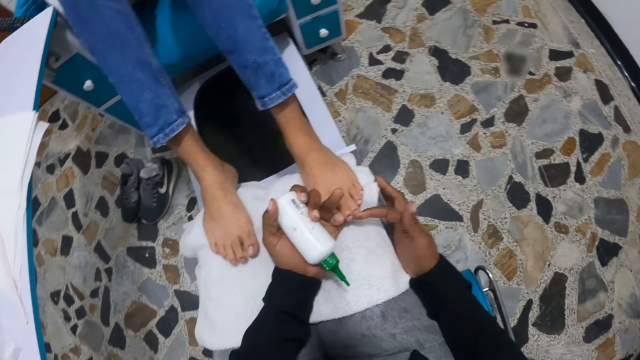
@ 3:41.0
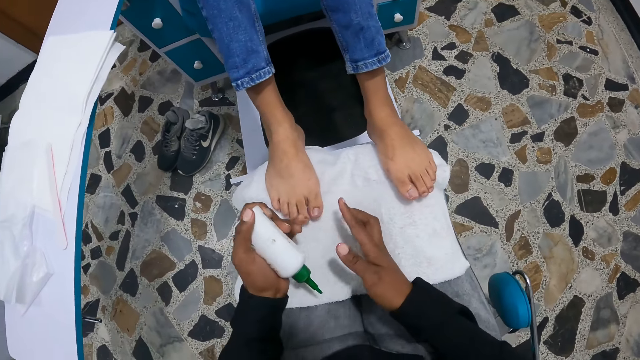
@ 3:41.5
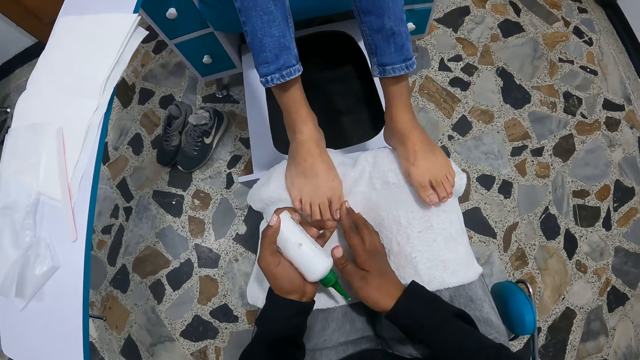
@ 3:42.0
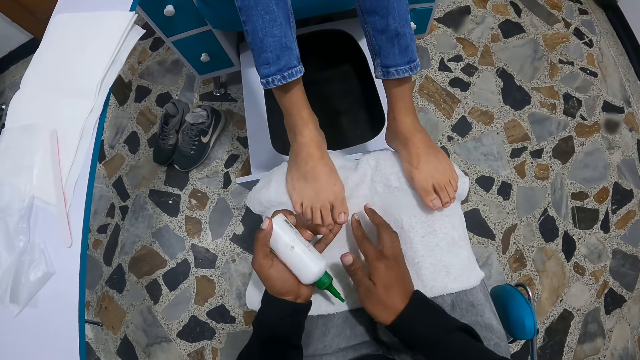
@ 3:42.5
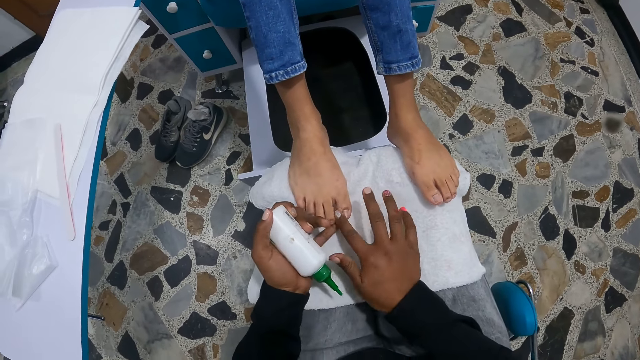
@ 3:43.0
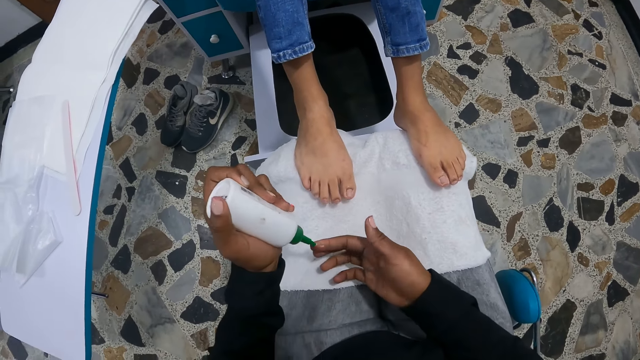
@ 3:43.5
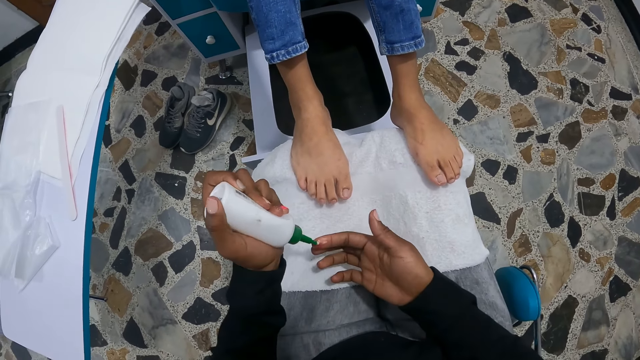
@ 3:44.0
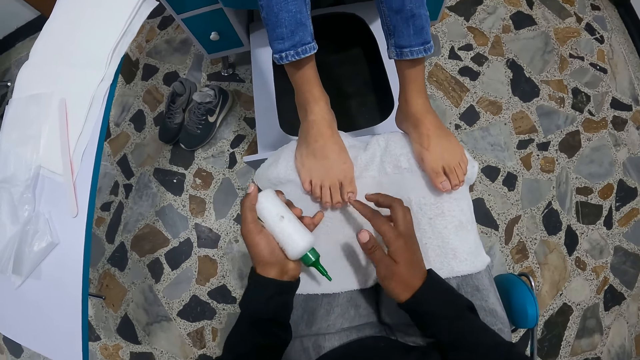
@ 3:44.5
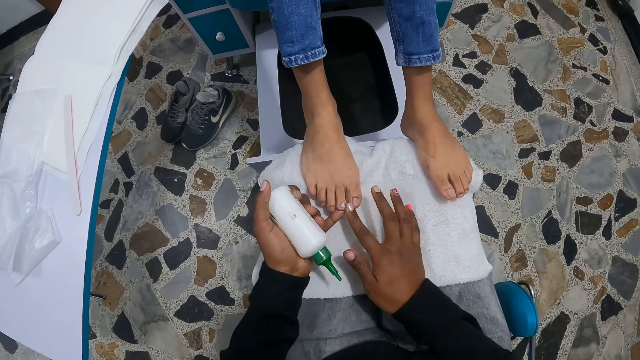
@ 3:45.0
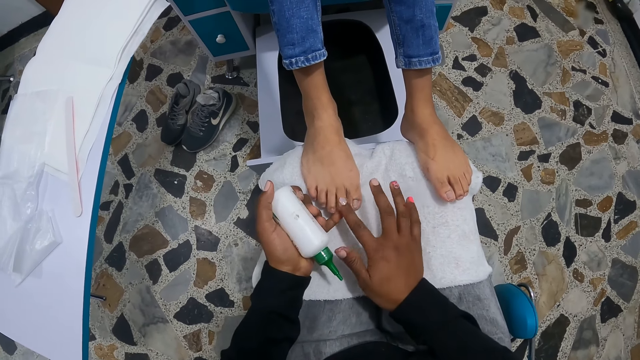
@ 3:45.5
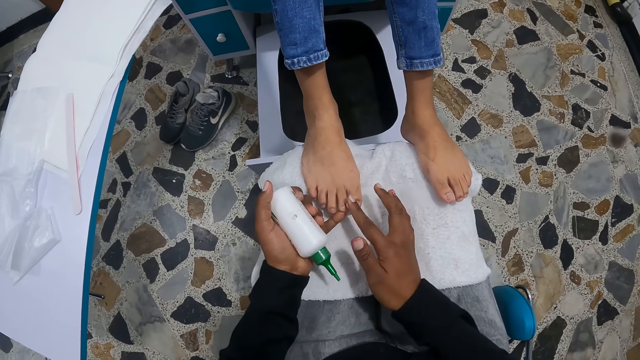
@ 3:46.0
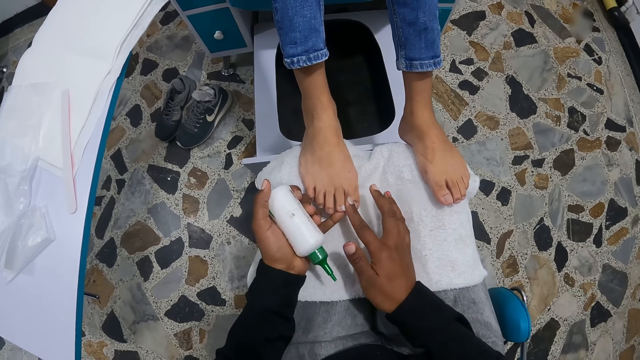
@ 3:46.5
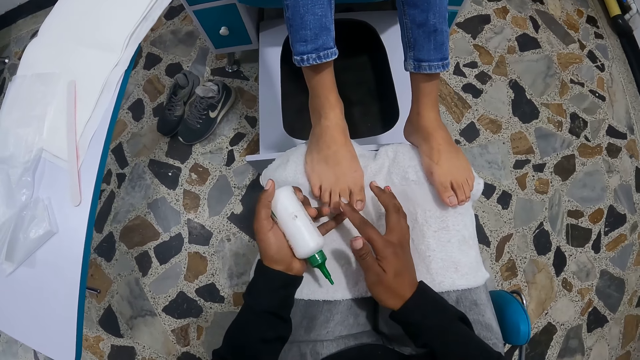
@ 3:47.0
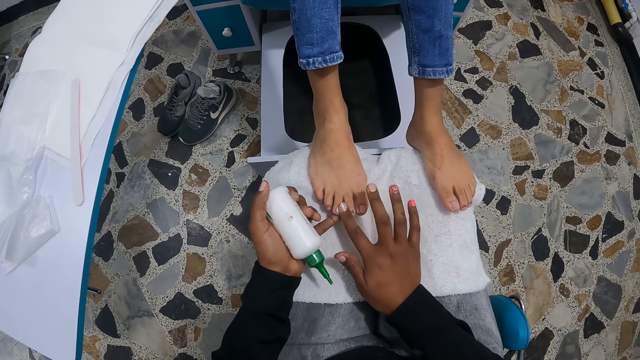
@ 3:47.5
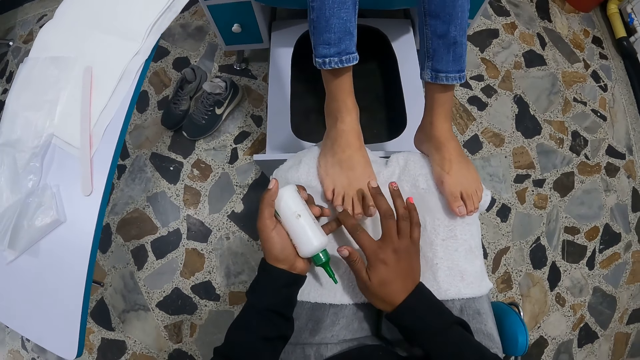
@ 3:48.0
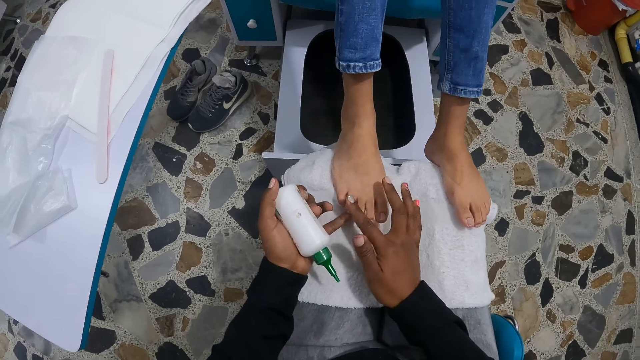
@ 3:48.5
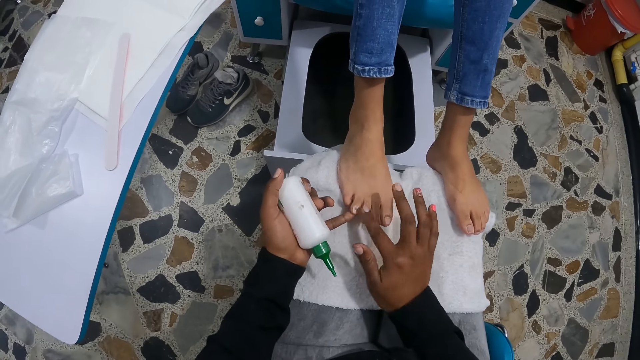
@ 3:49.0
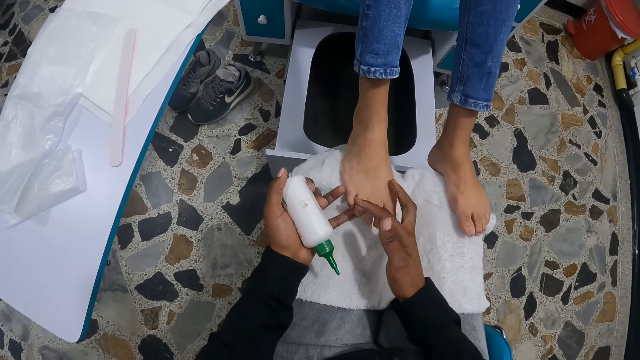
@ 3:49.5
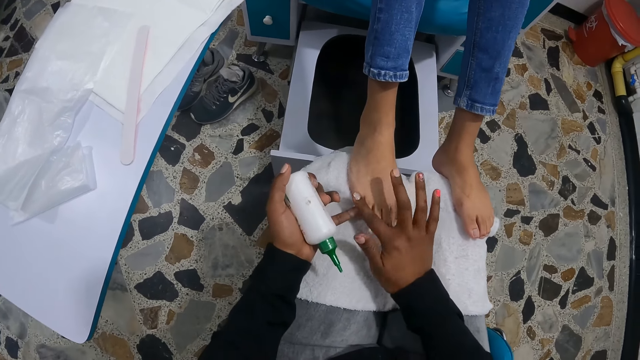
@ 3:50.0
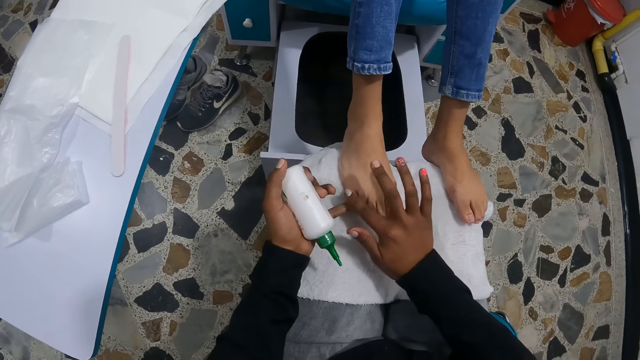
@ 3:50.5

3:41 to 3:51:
The camera wearer squeezes some lotion on her right hand from the bottle of cuticle lotion in her left hand. She smears the cream on the index finger. She holds the bottle. She applies the cuticle lotion on the toe nails of a woman with her right hand.

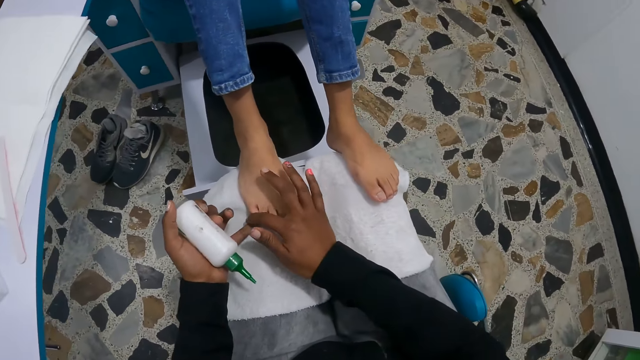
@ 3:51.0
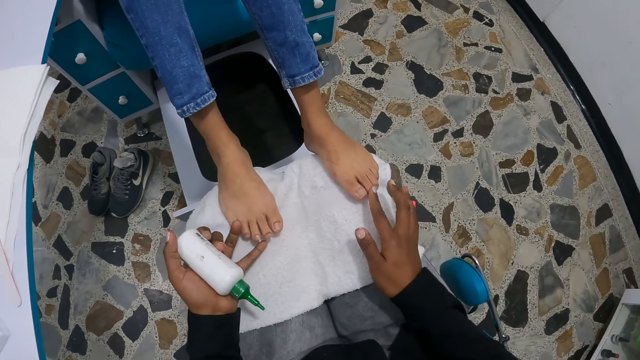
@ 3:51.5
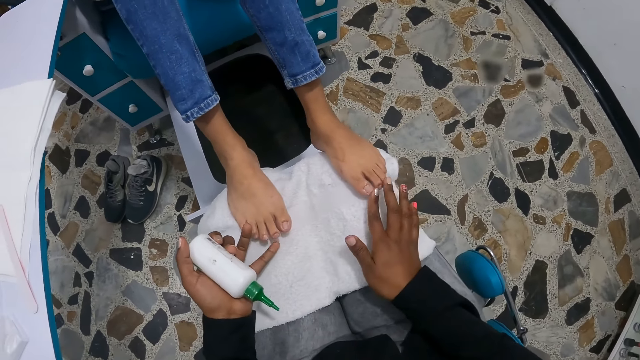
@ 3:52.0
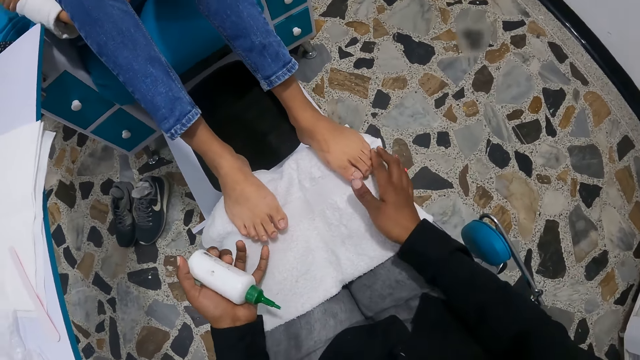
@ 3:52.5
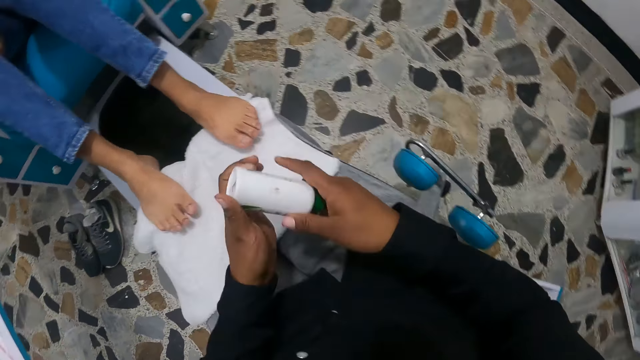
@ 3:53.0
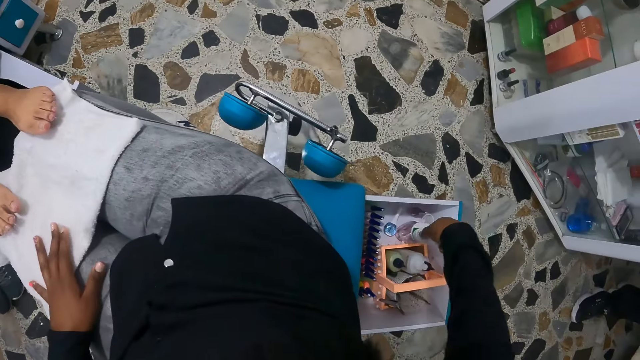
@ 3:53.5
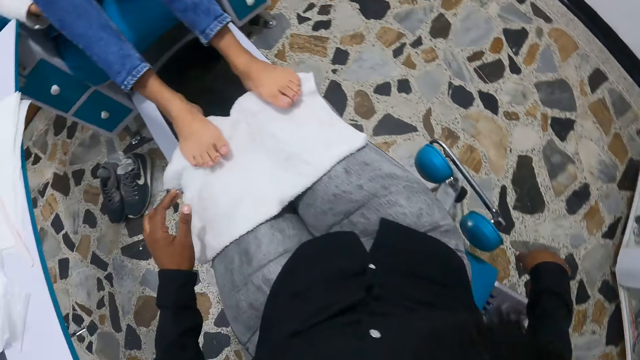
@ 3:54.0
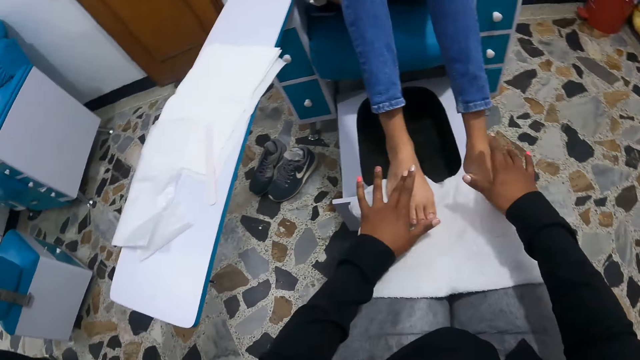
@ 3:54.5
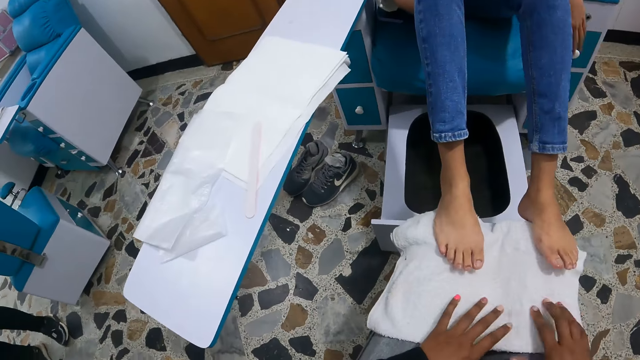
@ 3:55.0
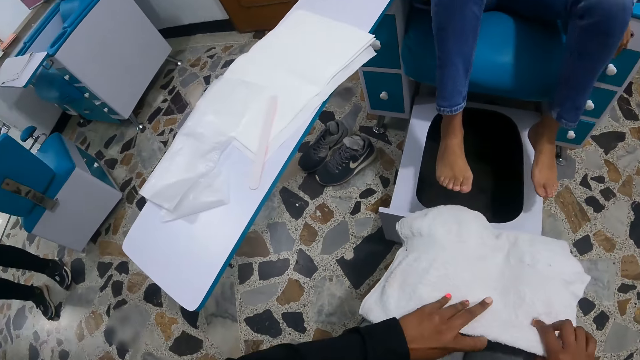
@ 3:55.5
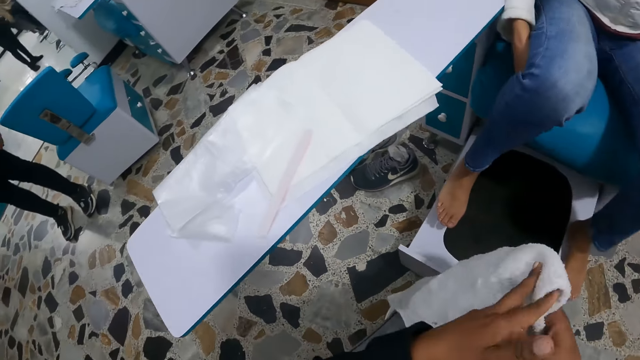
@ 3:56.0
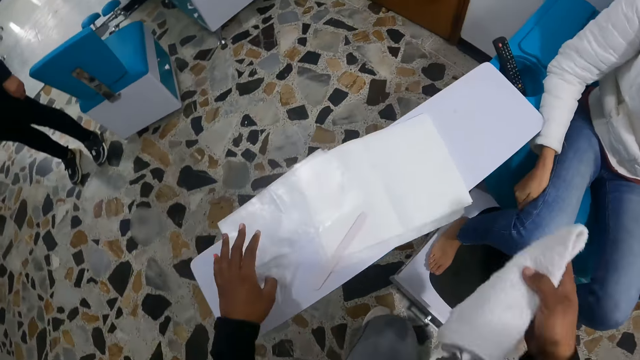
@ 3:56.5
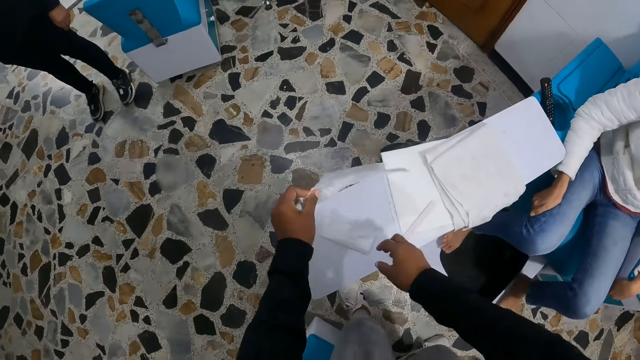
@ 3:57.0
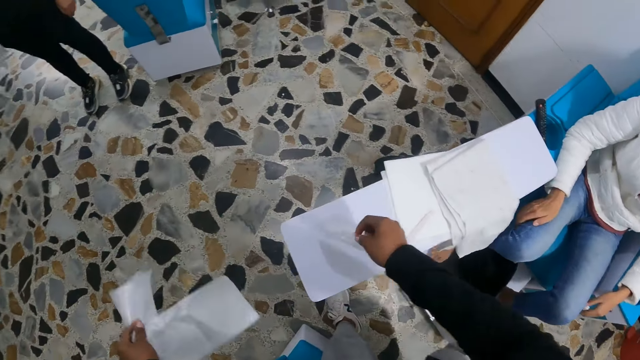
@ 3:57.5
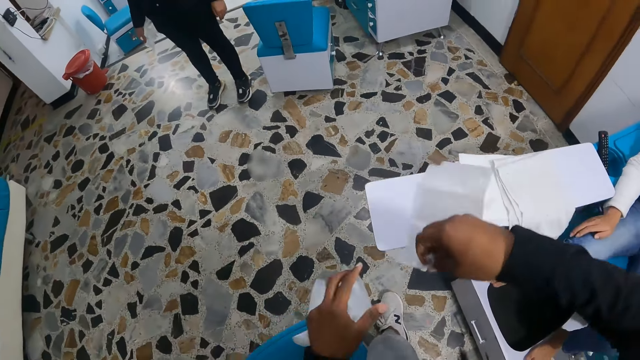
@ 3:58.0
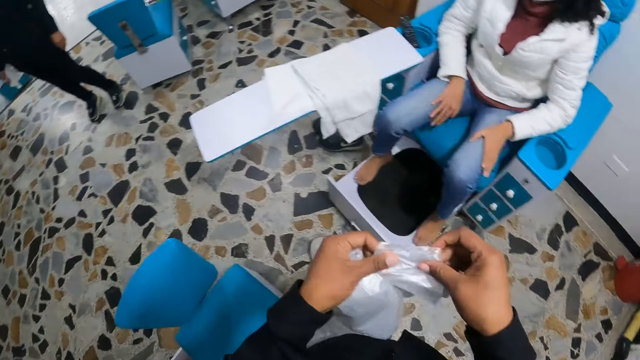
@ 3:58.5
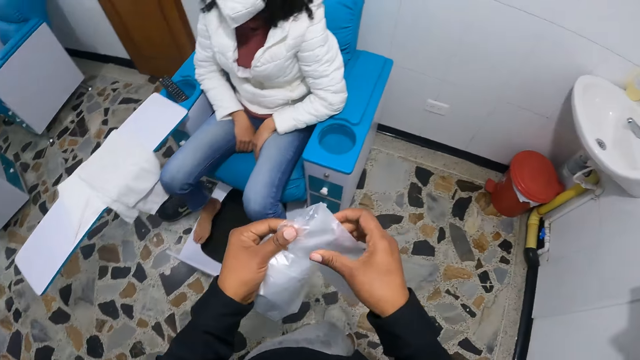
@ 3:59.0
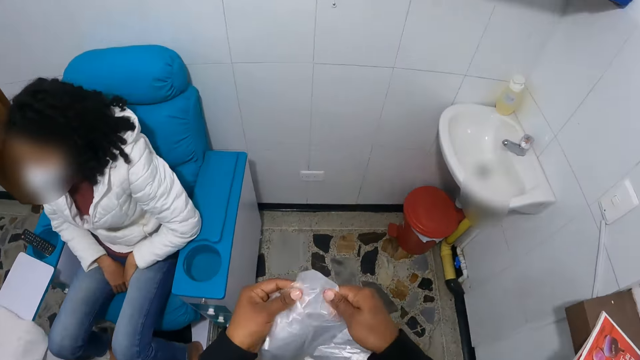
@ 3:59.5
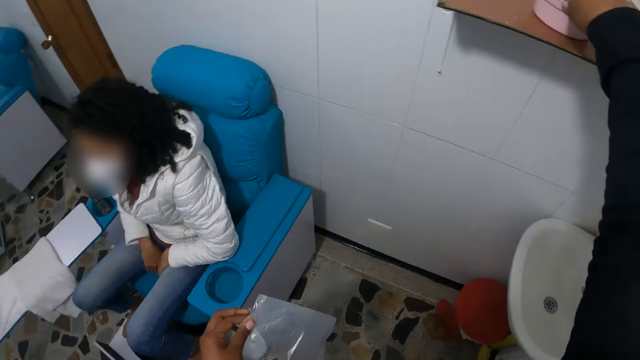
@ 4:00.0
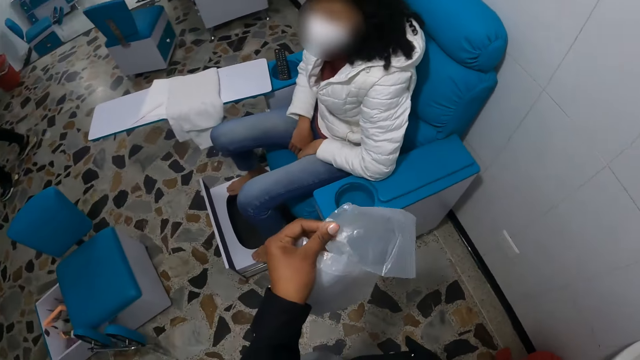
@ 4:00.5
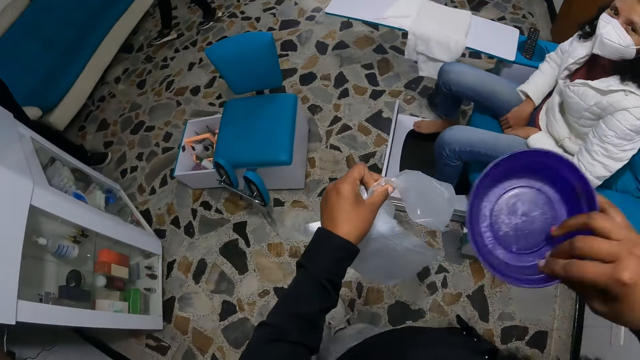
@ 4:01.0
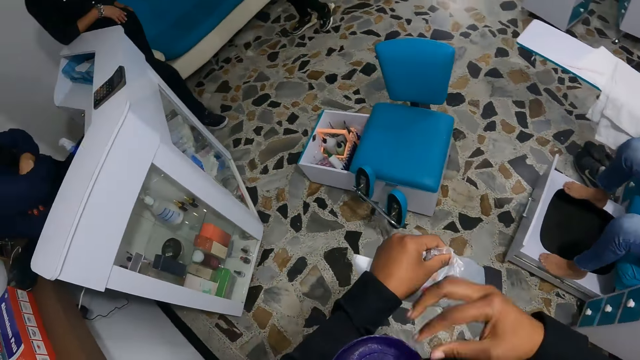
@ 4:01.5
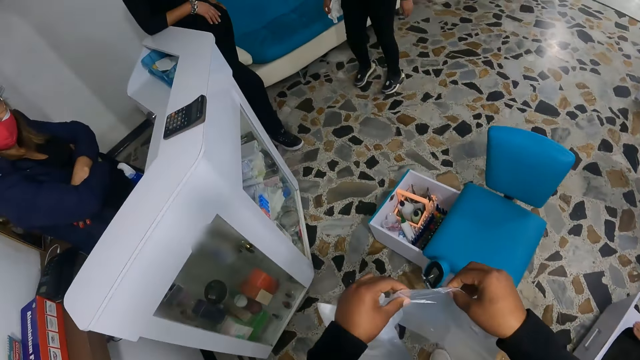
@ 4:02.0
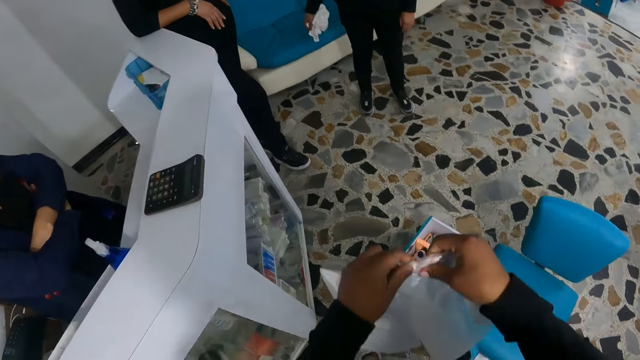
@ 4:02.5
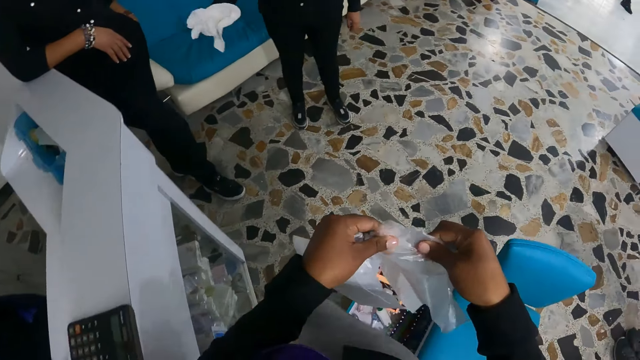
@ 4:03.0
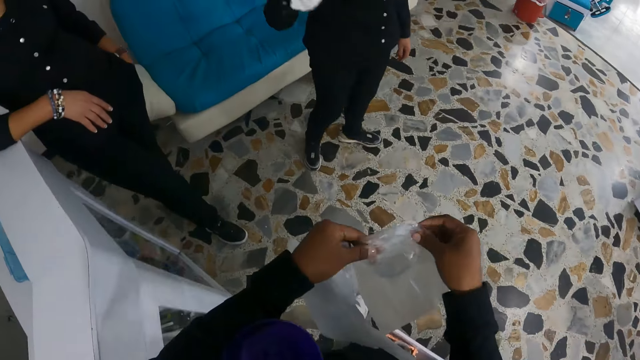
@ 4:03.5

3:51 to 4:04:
The camera wearer drops the bottle of cuticle lotion into the drawer of the low chair with her right hand. She taps the feet of a woman with both hands. She folds the towel on the lap and arranges the white towel with both hands. The woman drops her feet on the drawer of the pedicure chair. The camera wearer drops the white towel on the arm rest of the pedicure chair with her right hand. She picks up a poly bag or polythene bag from the arm rest of the pedicure chair with her left hand. She picks up another poly bag from the arm rest of the pedicure chair with her right hand. She holds the polythene bags. She holds the polythene bags again. She loosens the poly bag with both hands. She grabs a bowl on the shelf. She holds the polythene bags. She moves the blue bowl into the crook of her left arm with her right hand. She holds the polythene bags. She holds some polythene bags again. She opens the poly bag with both hands.
